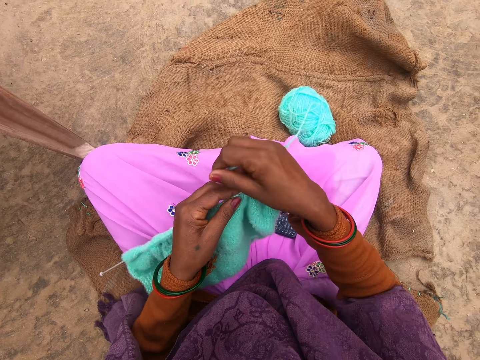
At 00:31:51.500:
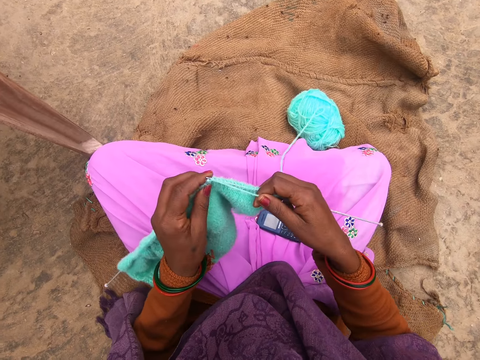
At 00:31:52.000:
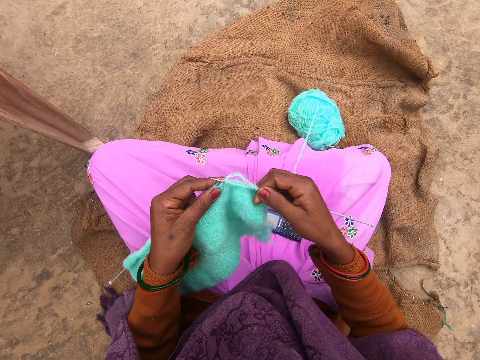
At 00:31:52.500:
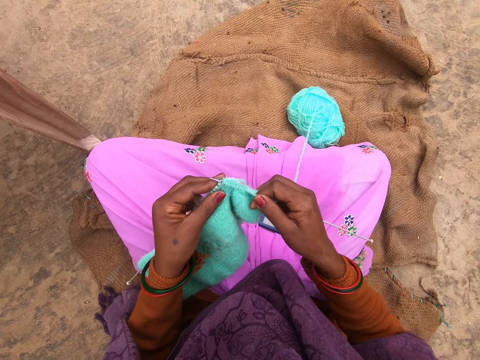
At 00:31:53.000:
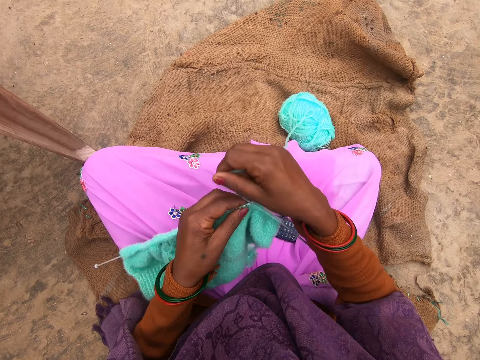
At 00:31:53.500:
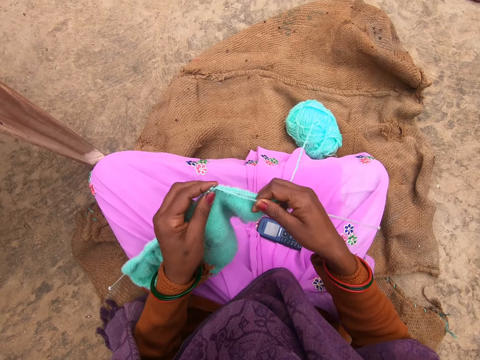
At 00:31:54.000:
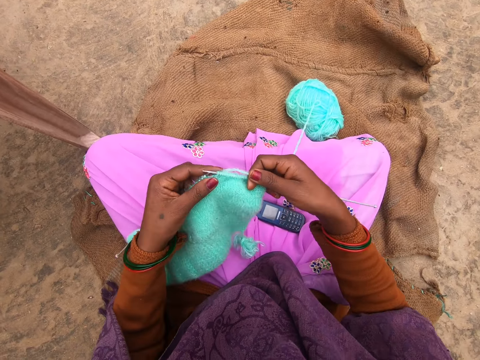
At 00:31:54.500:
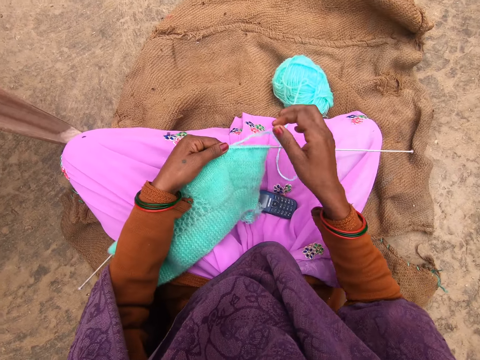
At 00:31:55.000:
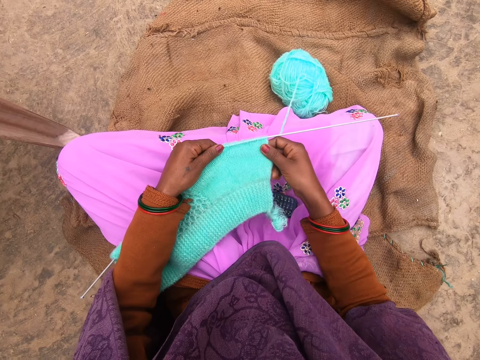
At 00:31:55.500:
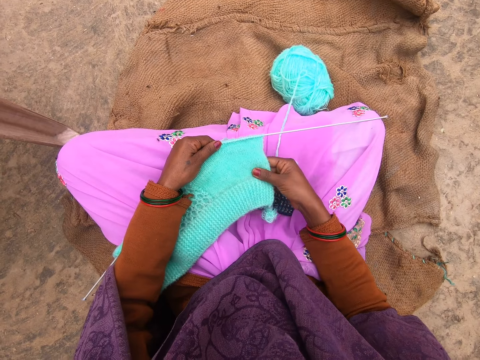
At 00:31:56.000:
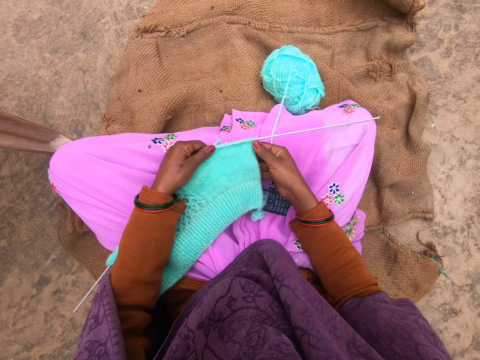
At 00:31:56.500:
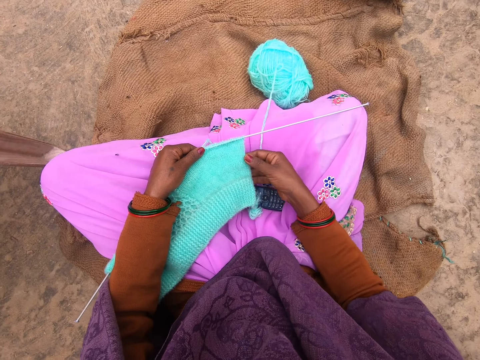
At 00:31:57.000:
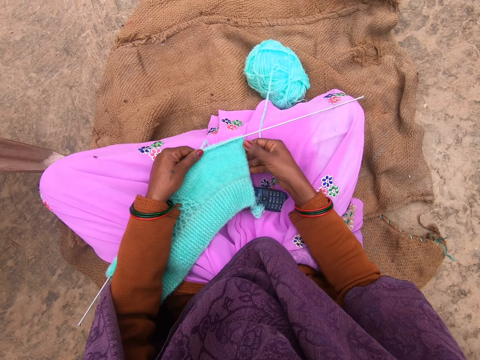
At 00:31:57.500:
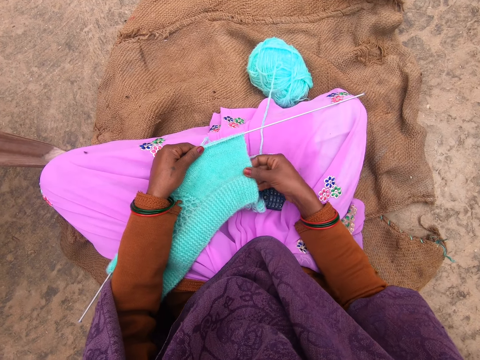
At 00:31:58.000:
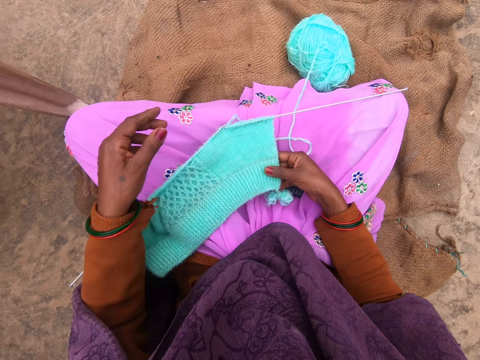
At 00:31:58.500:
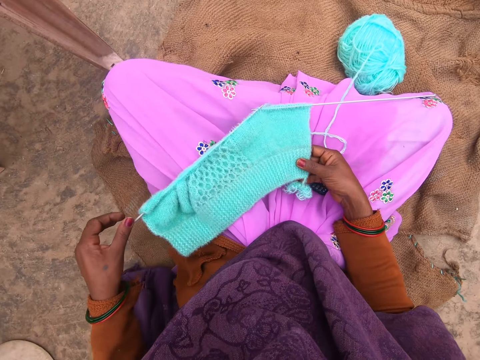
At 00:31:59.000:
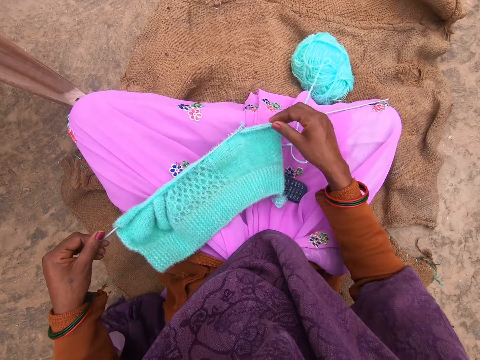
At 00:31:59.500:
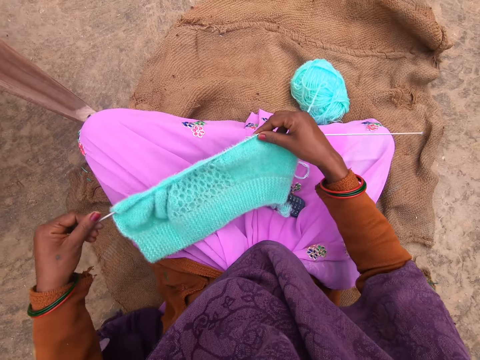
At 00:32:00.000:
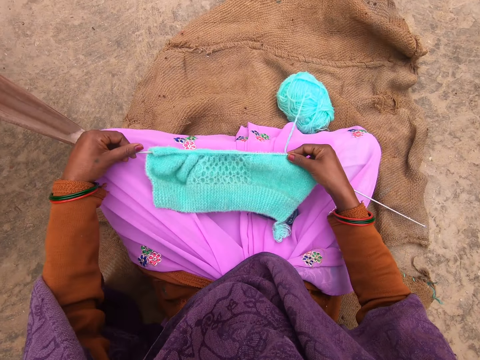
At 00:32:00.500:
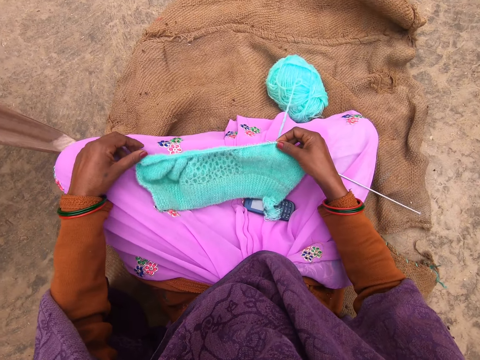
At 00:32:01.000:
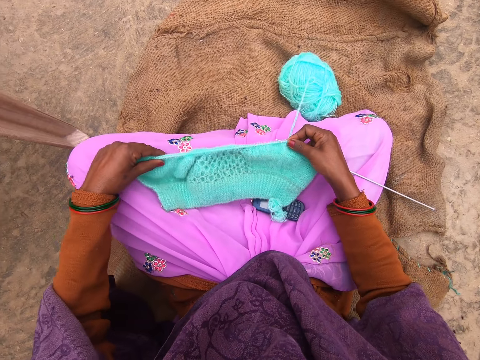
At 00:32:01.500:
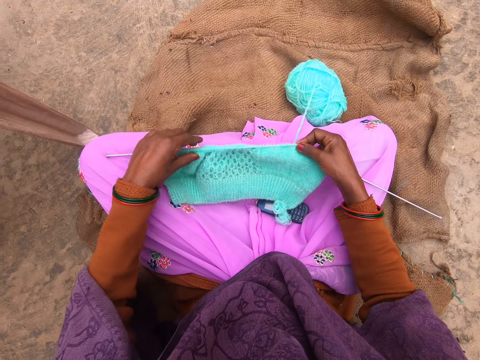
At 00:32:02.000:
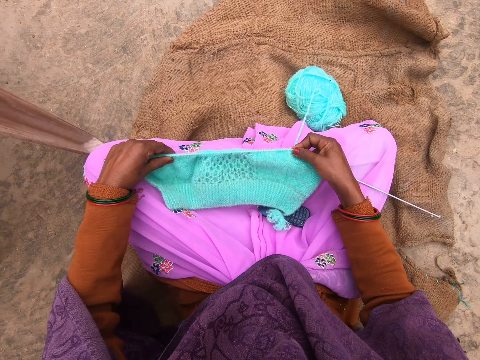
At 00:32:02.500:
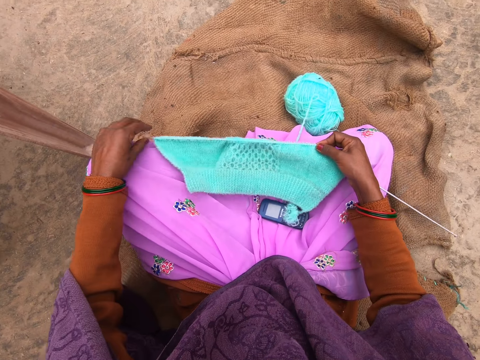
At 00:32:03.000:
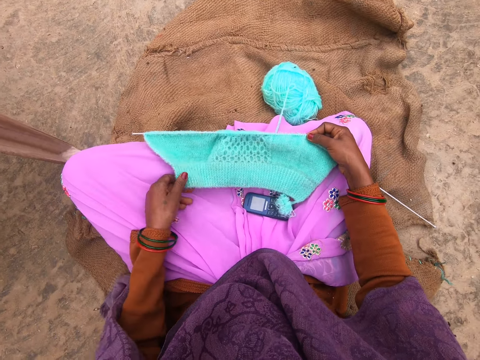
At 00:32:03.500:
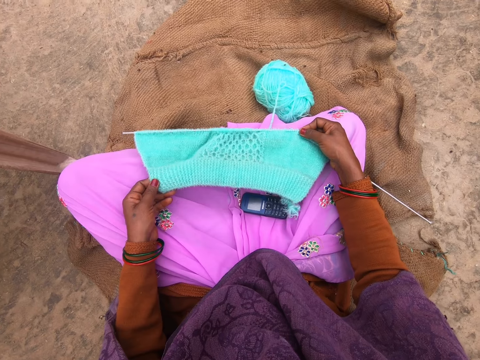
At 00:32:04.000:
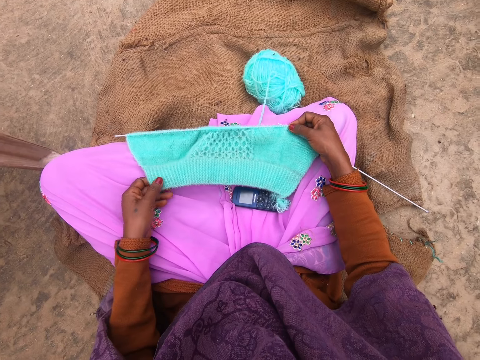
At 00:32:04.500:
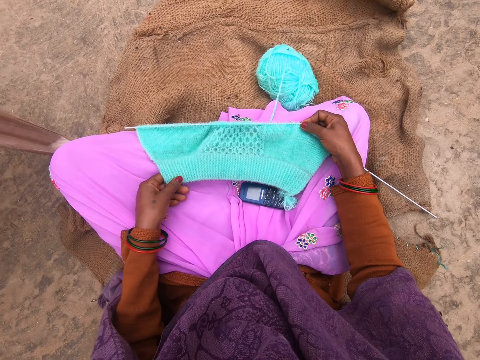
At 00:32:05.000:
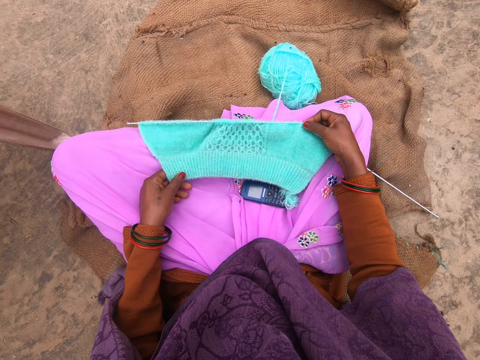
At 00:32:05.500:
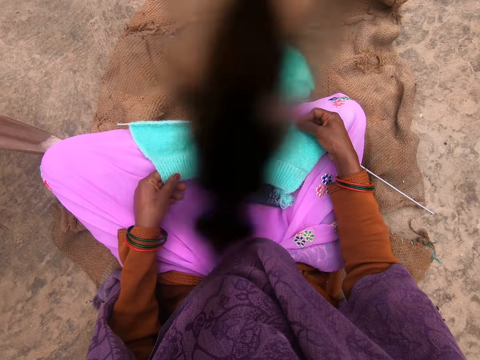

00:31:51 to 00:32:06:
The camera wearer knits using the needle. She folds the thread on the needle. She knits using the needle. She folds the thread on the needle. She adjusts the edges of the knitted fabrics. She pulls a cloth. She pulls the cloth repeatedly. She turns the cloth. She pulls the cloth. She pulls the cloth again.

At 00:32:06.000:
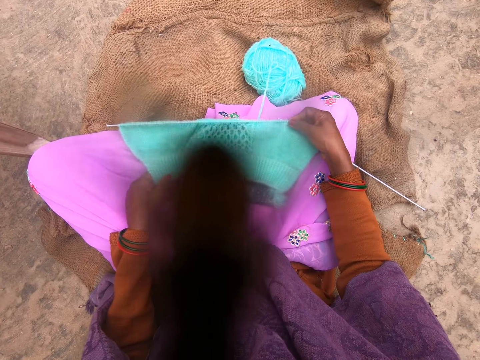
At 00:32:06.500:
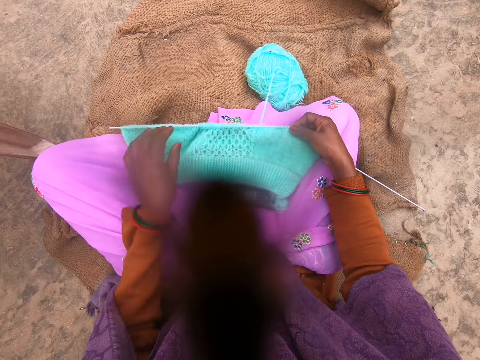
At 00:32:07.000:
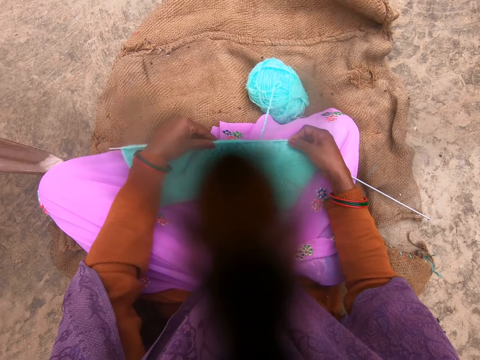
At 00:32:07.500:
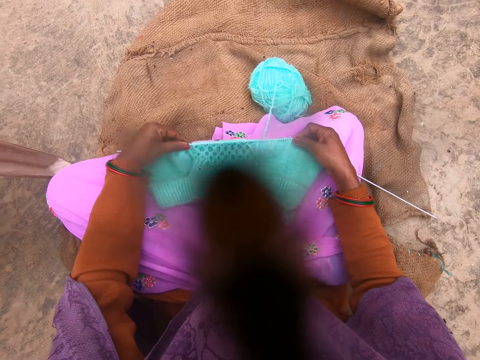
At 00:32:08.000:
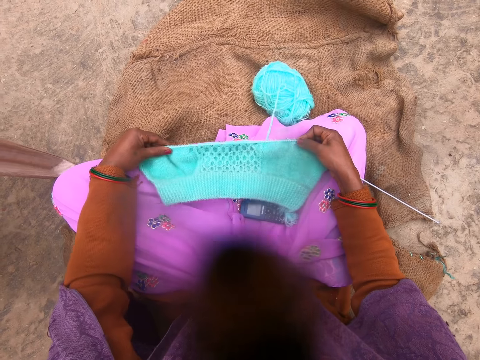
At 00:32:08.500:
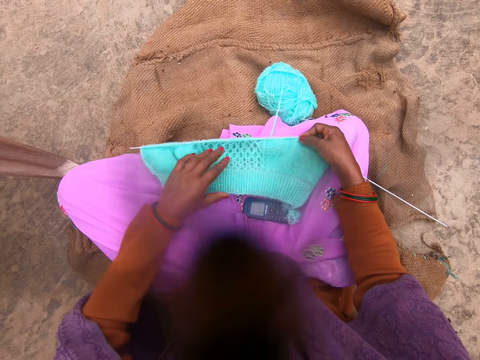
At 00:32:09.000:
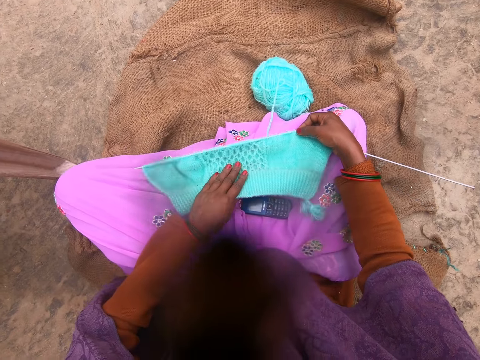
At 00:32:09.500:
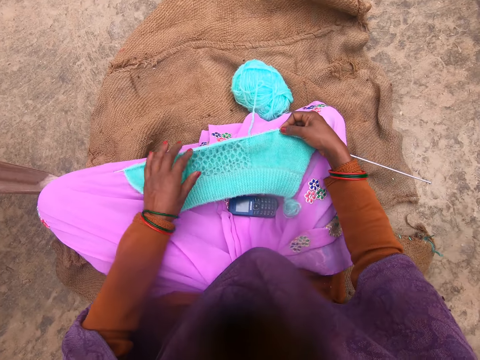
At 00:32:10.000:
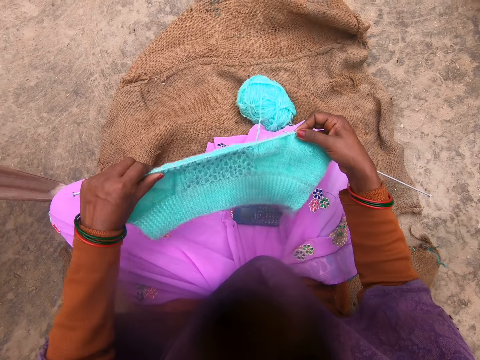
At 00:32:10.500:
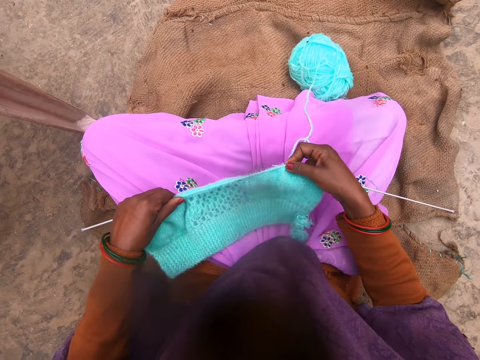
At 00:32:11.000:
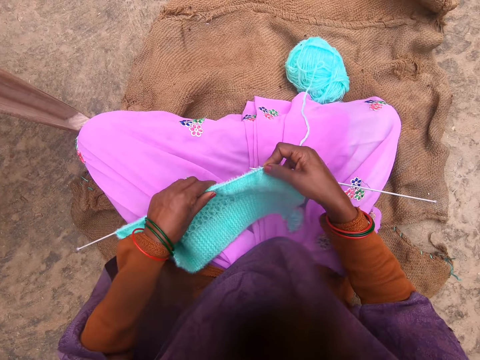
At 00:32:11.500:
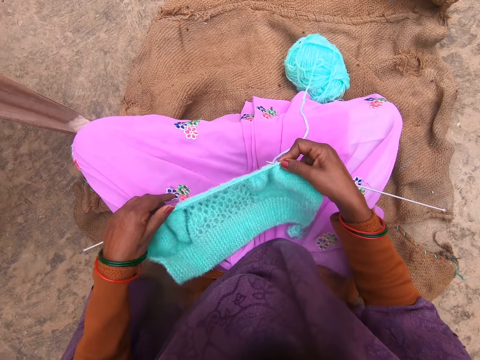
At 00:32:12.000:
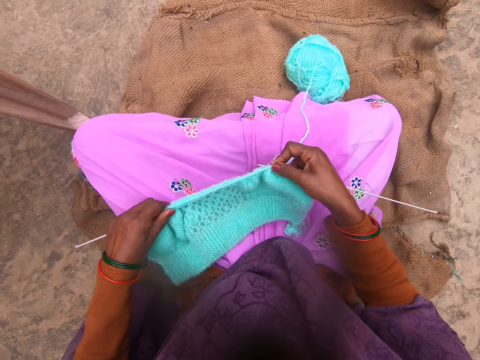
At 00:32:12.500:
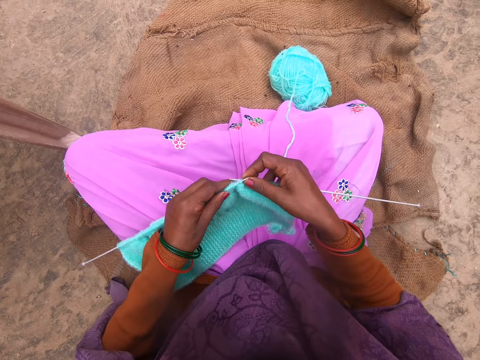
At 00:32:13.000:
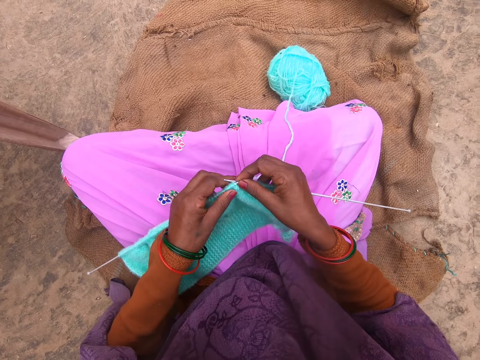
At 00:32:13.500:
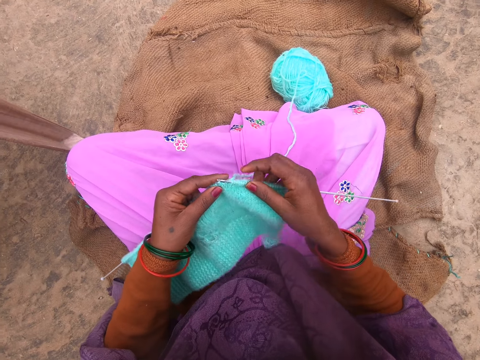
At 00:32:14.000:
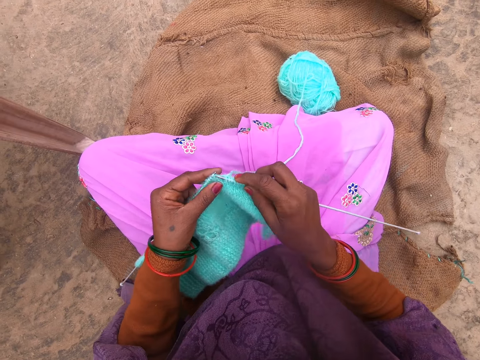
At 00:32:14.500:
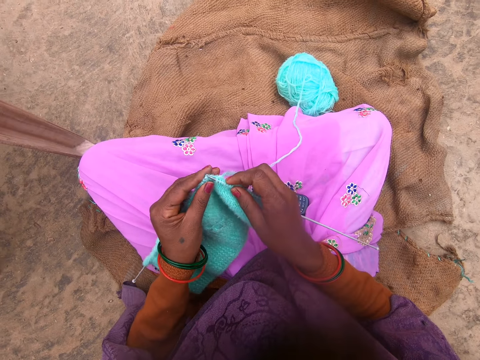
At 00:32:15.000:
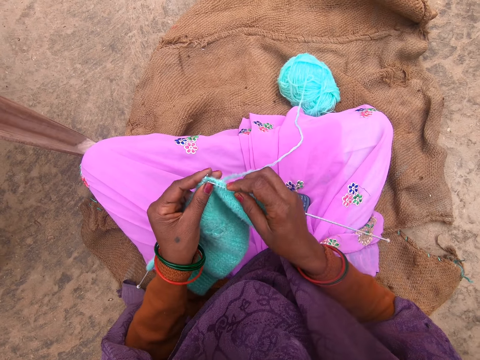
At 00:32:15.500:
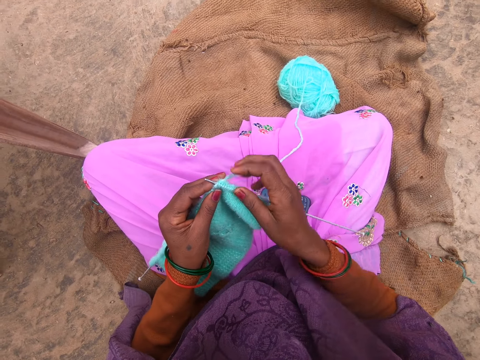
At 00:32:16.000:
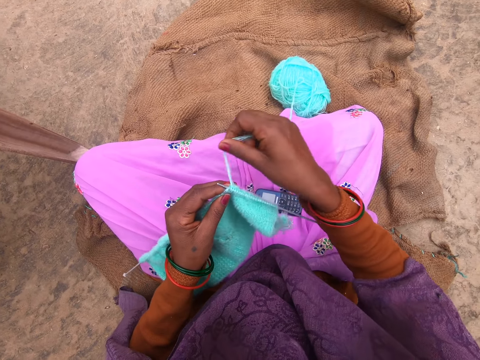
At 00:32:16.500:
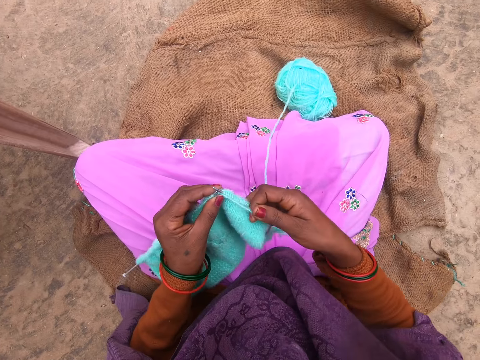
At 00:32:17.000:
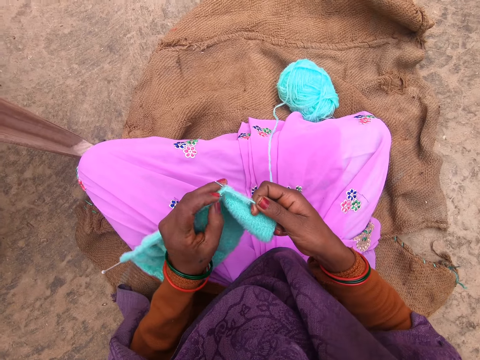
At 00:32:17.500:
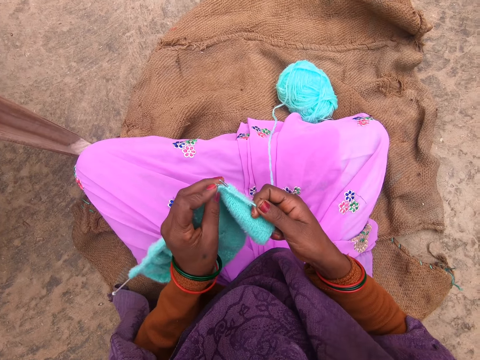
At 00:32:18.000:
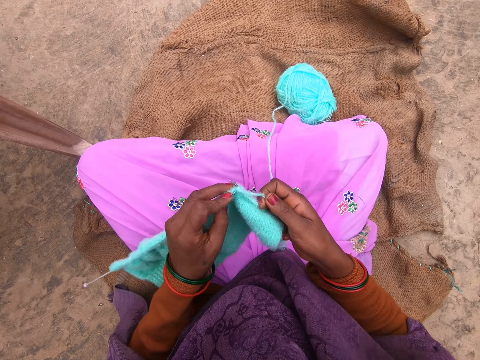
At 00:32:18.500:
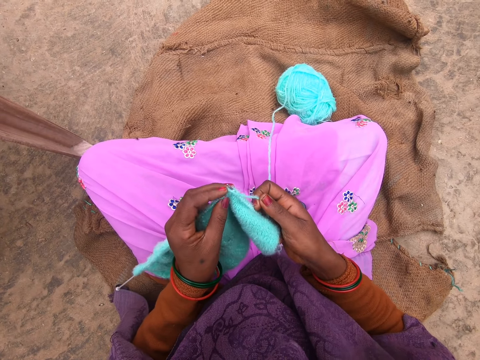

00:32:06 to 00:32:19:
The camera wearer touches a cloth. They lift the cloth. They lift the cloth again. They pull the cloth. They knit the thread with the knitting needles. They fold the thread on the needle.
